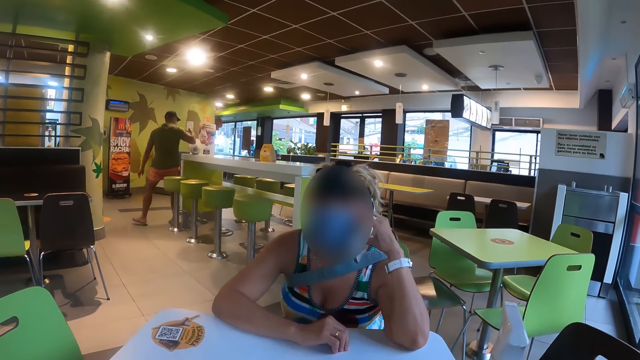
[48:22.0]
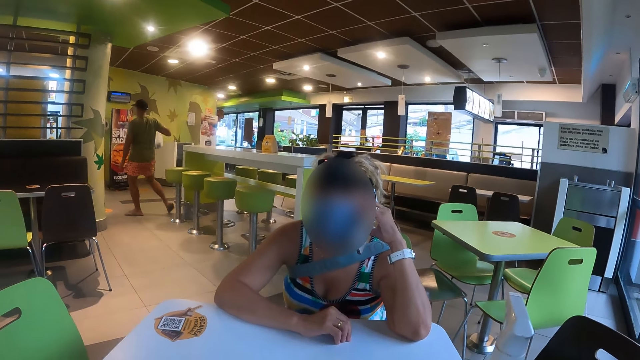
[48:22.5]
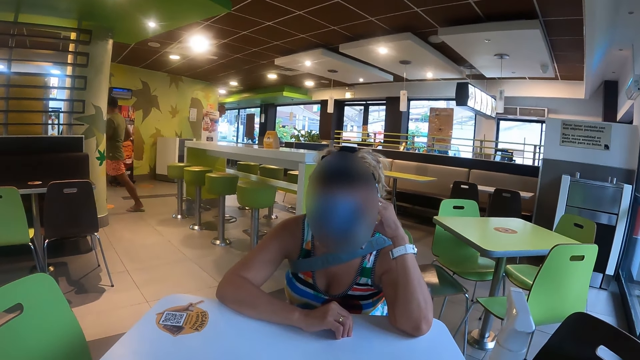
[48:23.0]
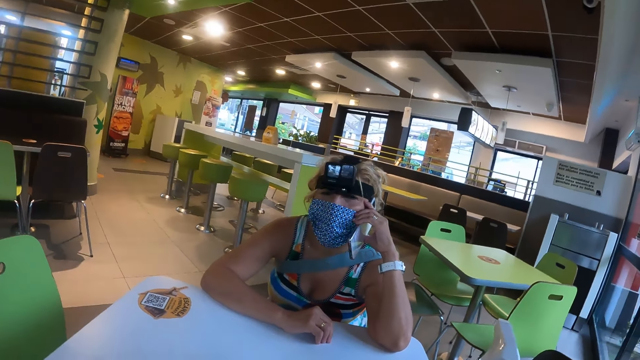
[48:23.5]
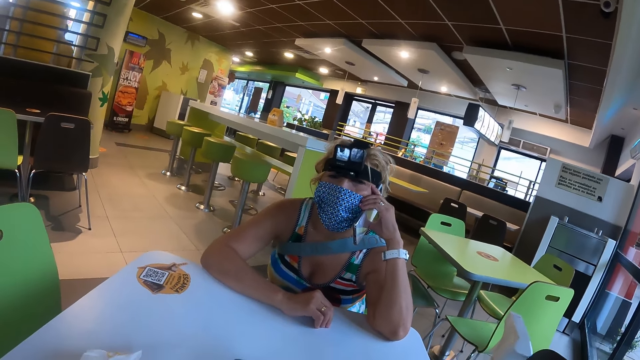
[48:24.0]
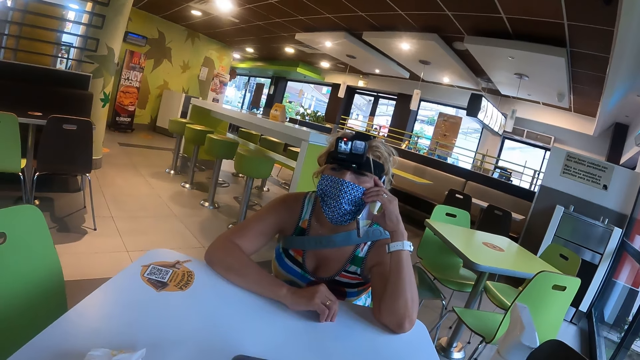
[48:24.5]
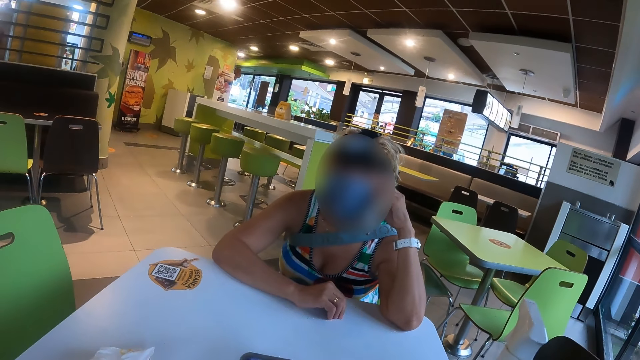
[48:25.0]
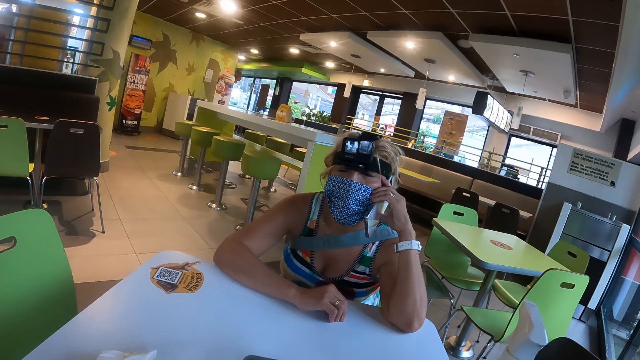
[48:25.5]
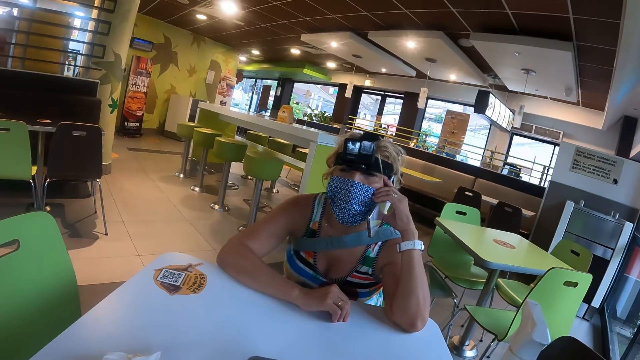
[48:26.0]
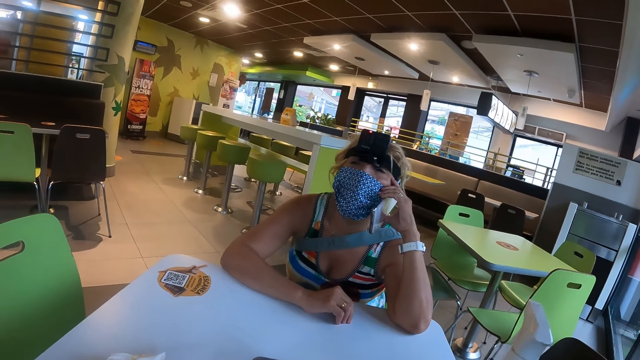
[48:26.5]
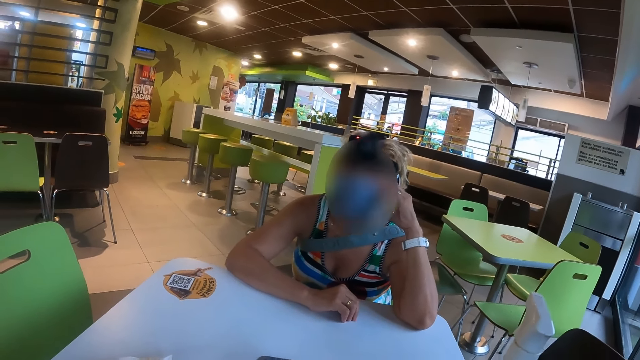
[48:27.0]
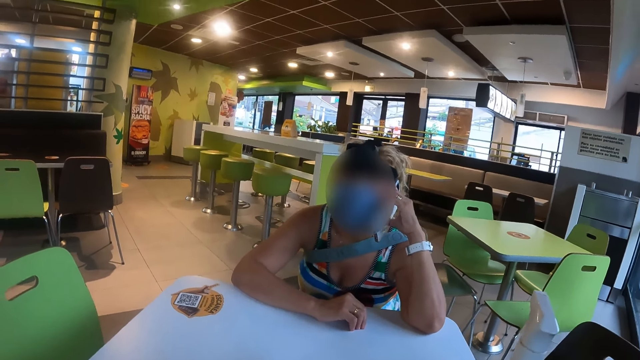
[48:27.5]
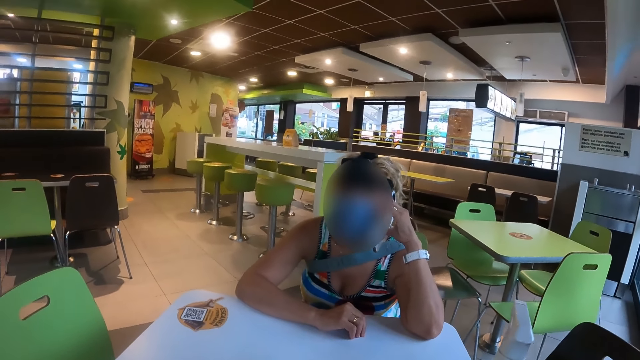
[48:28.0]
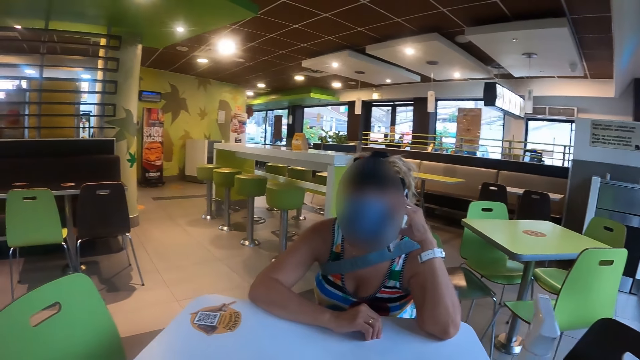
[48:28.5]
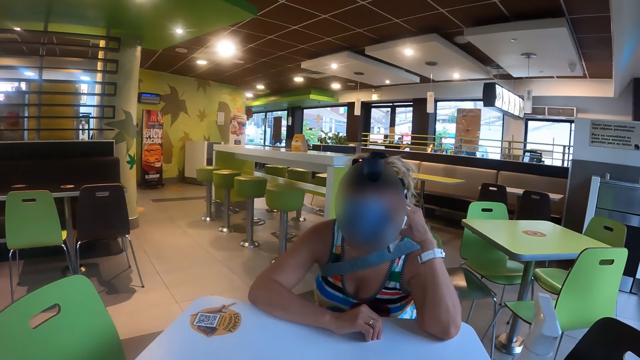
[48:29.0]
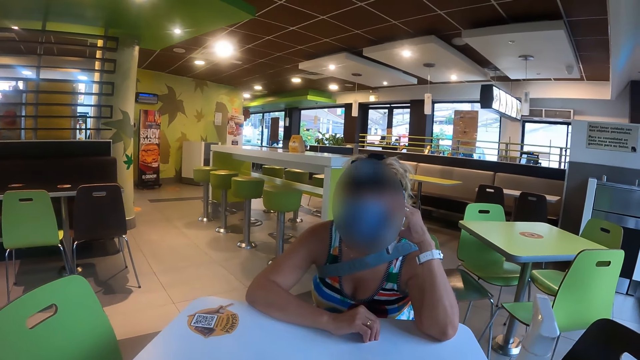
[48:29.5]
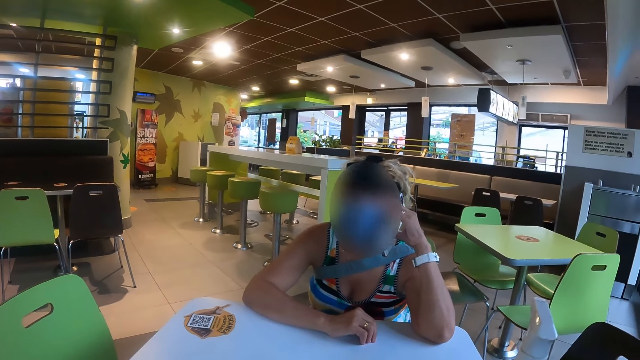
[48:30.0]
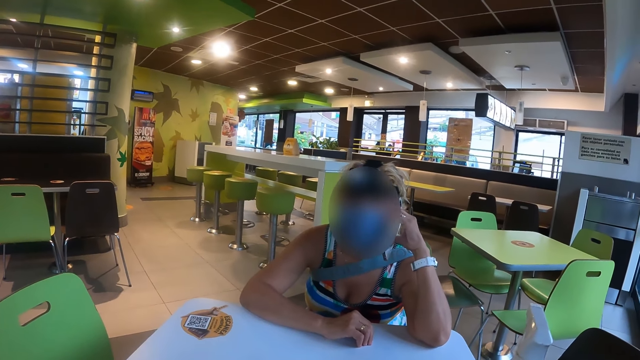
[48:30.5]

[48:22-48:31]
A woman nods her head.

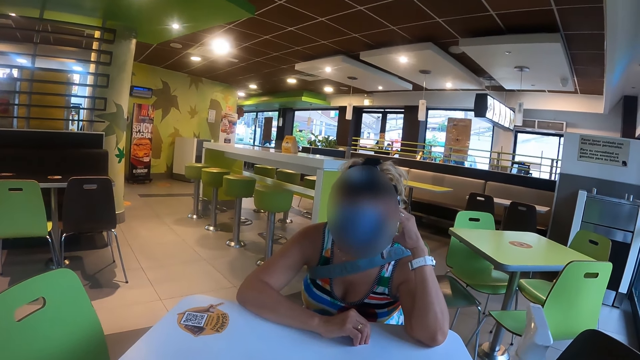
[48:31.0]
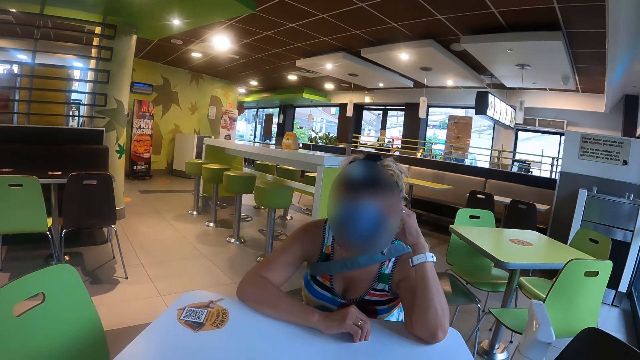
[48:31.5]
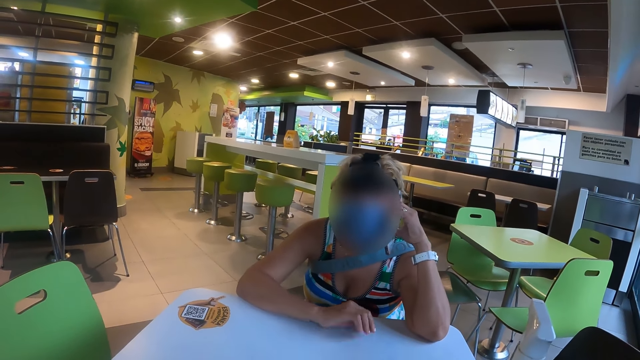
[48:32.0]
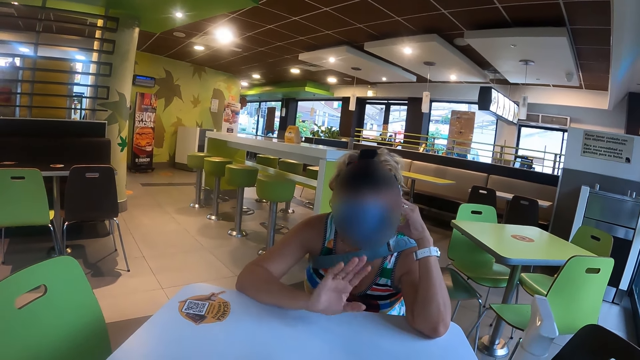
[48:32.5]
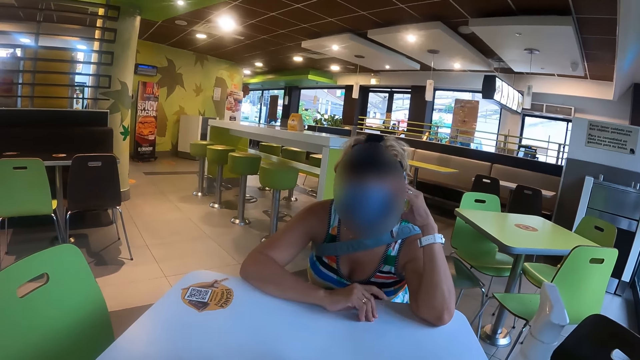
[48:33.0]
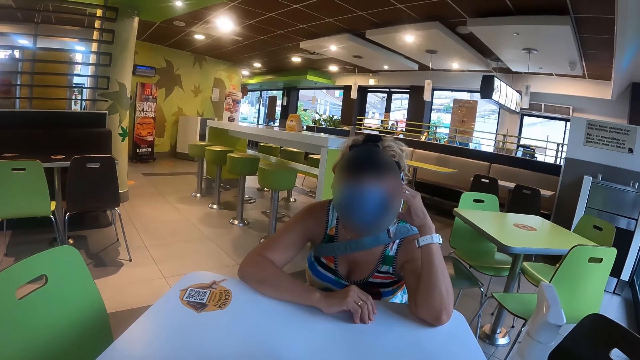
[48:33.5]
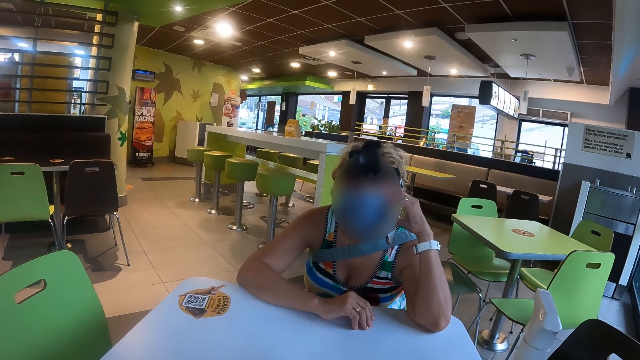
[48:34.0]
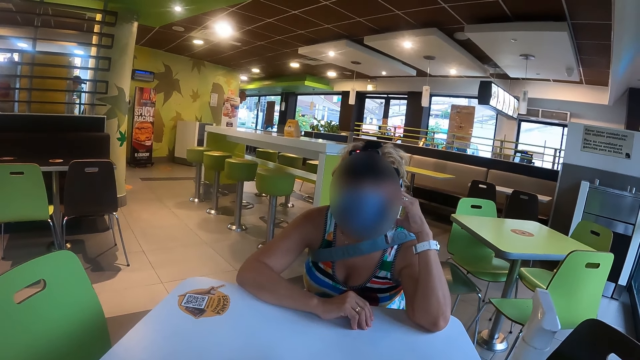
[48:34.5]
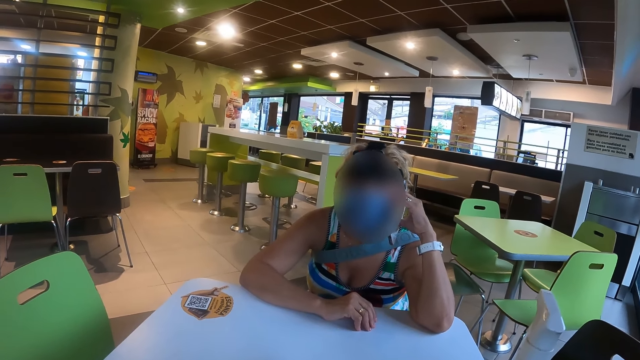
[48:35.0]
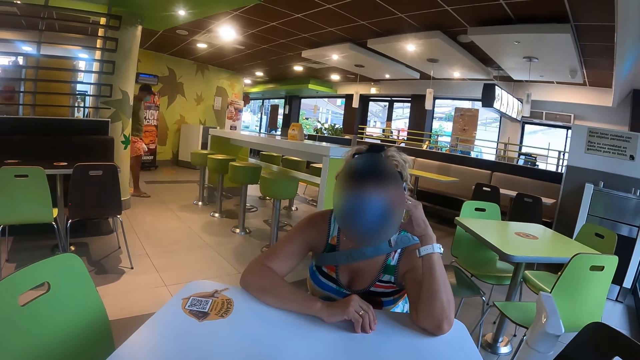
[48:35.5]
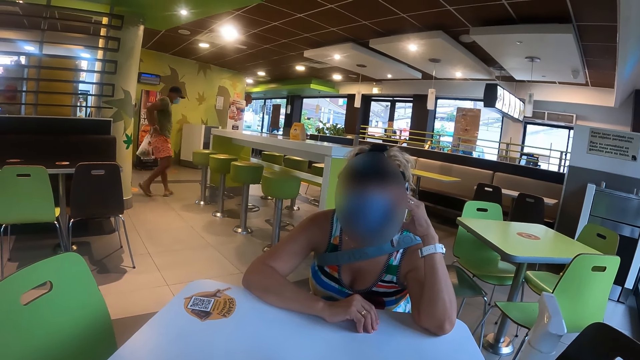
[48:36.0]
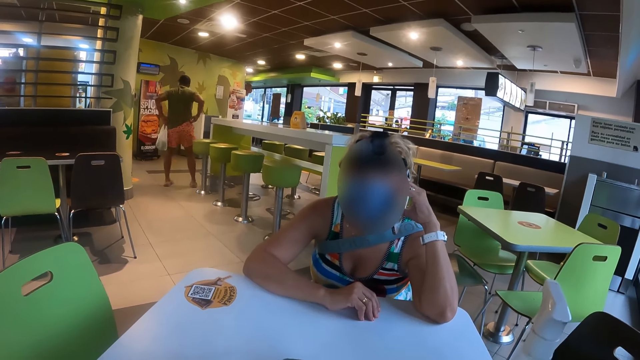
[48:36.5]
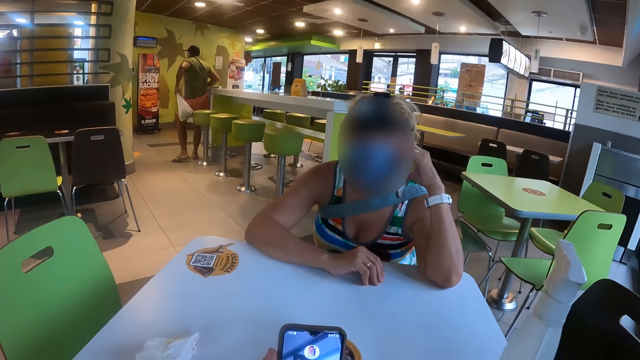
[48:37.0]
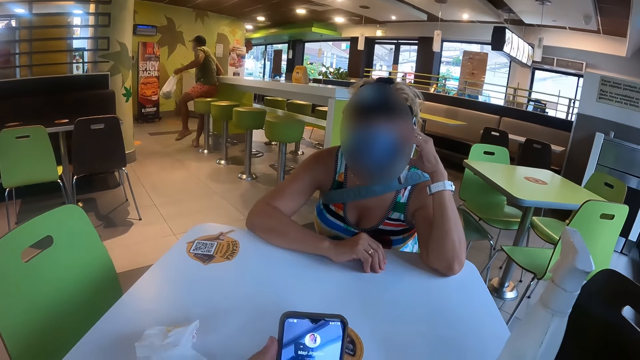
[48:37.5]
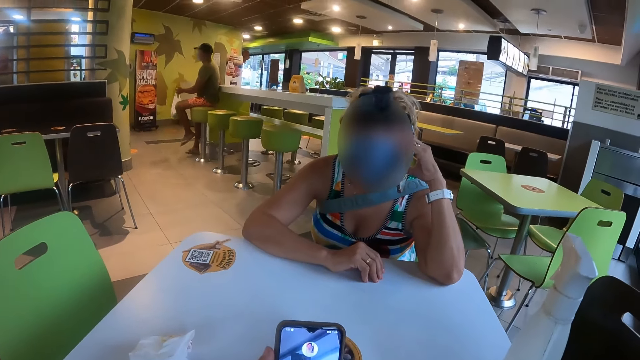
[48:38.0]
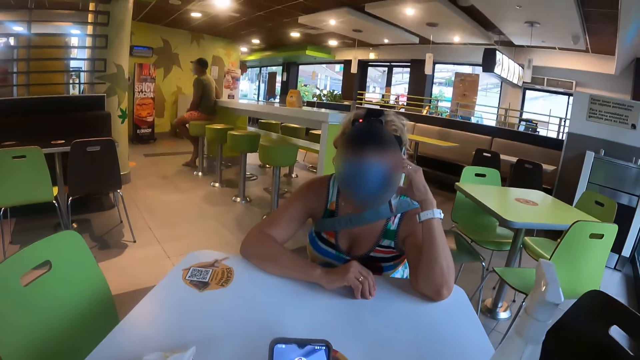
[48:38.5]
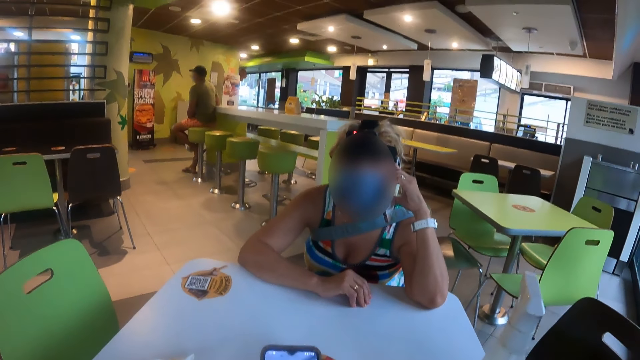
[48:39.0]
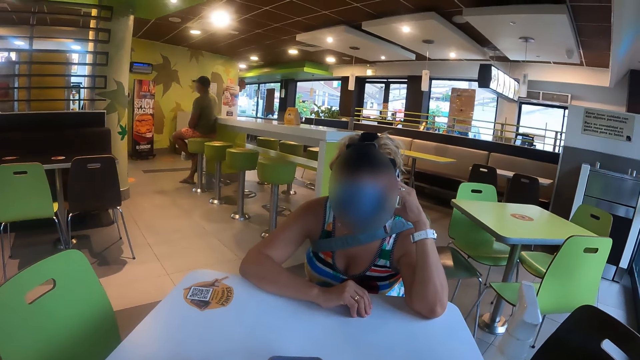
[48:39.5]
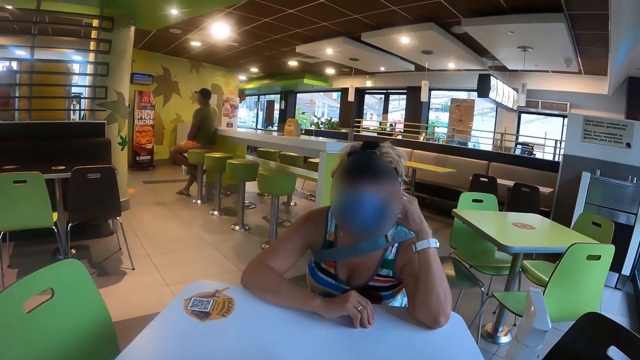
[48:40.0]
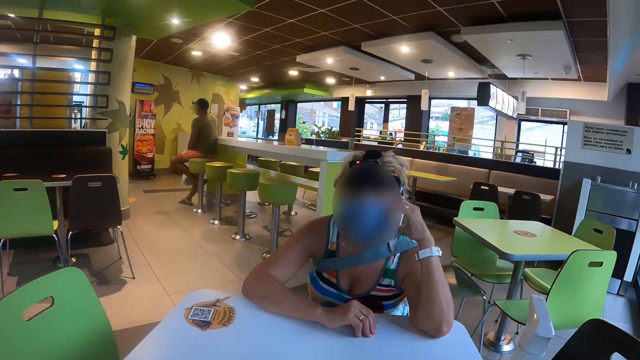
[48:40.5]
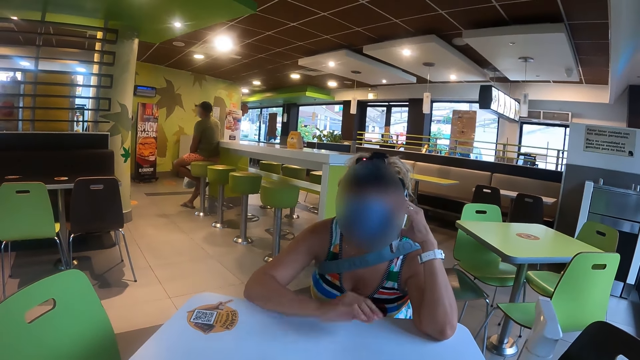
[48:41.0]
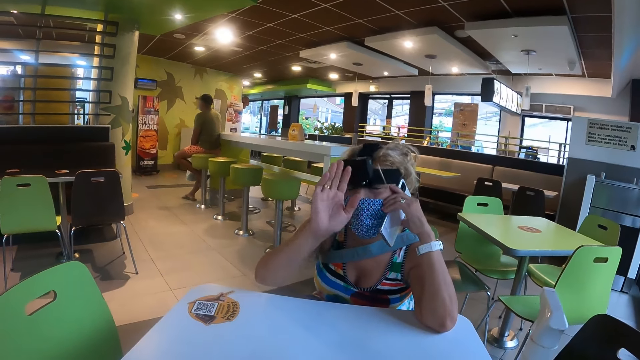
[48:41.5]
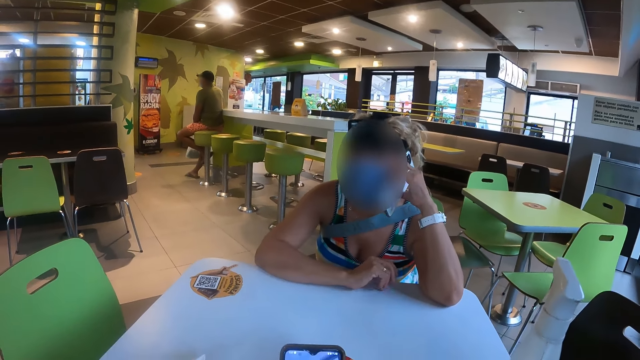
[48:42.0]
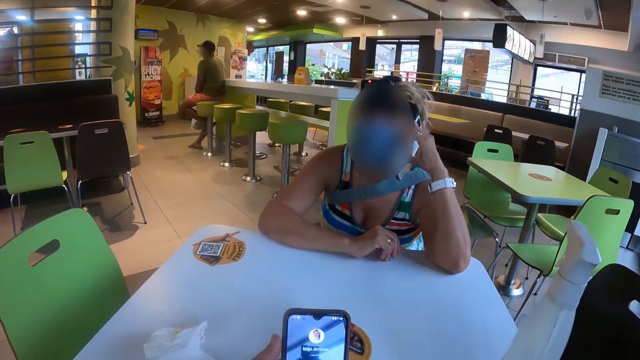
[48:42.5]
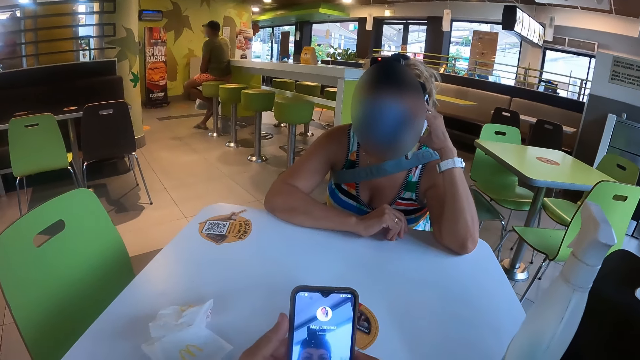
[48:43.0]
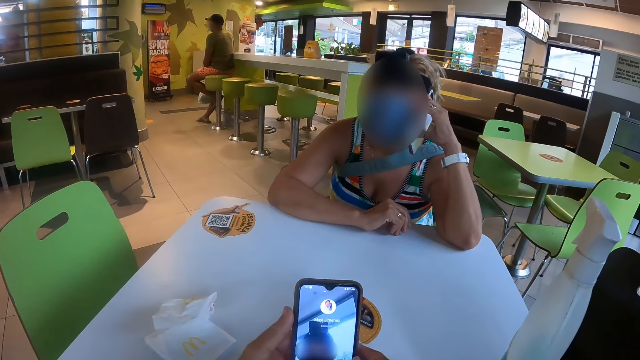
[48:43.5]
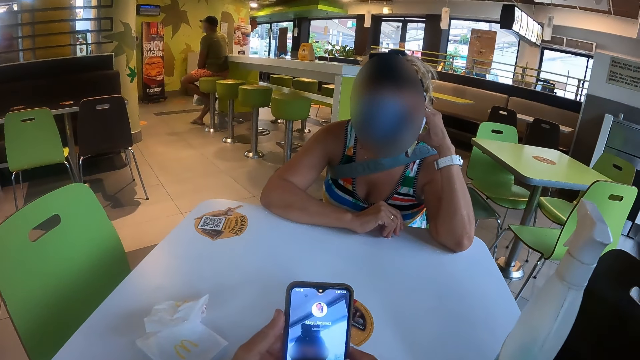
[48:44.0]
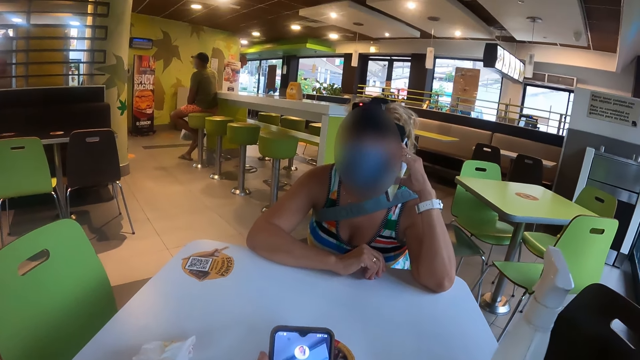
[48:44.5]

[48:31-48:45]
The woman gestures with her hand. The camera wearer operates the phone. They look around in the restaurant. The woman gestures with her hand. The camera wearer operates the phone.
